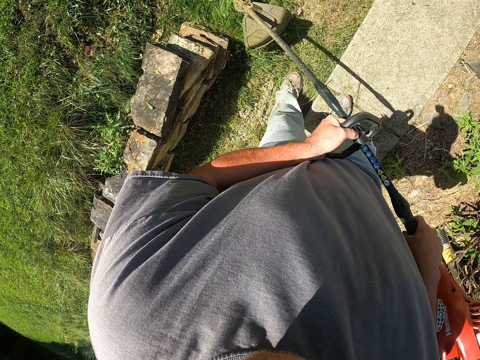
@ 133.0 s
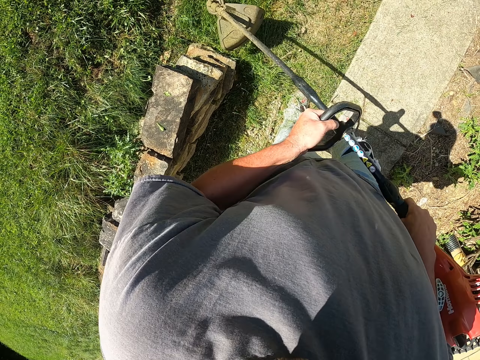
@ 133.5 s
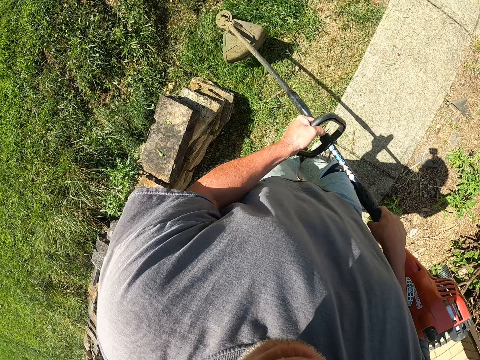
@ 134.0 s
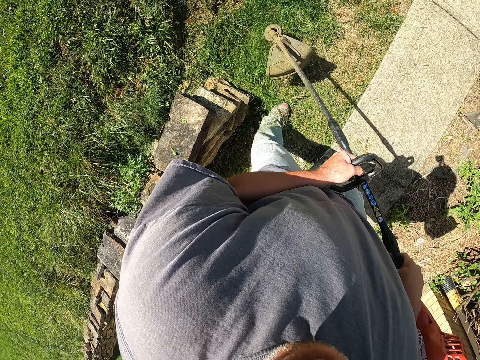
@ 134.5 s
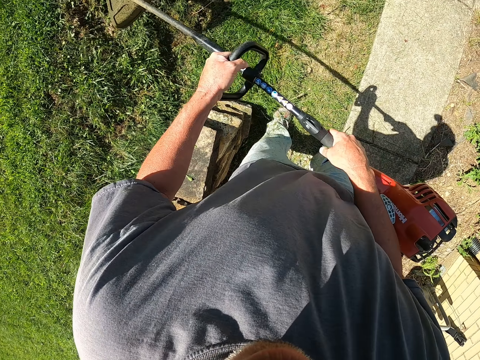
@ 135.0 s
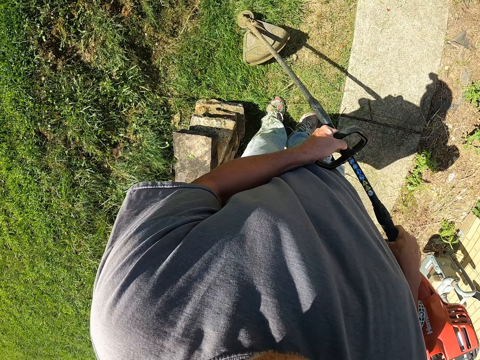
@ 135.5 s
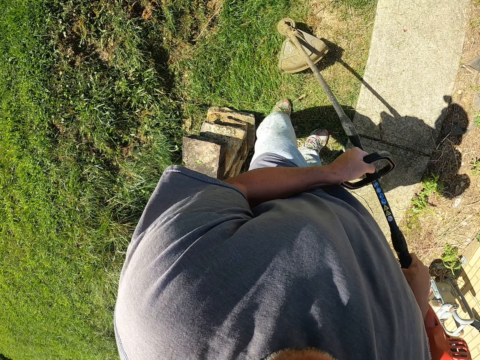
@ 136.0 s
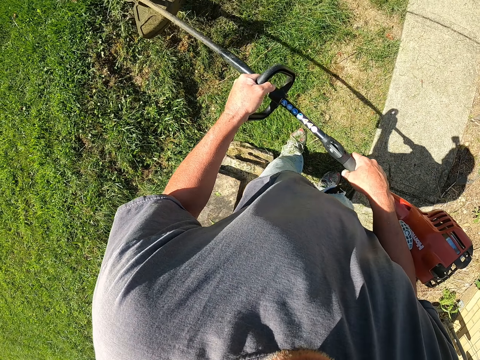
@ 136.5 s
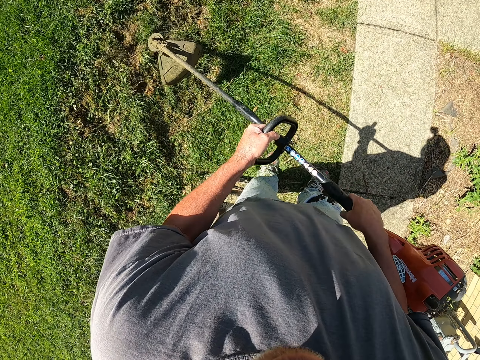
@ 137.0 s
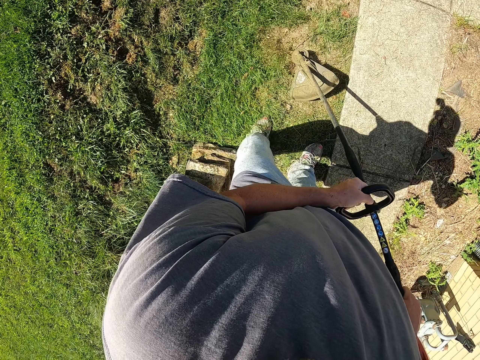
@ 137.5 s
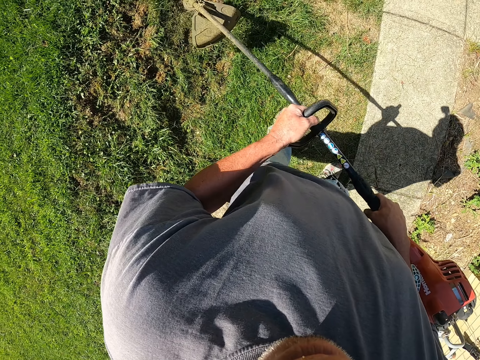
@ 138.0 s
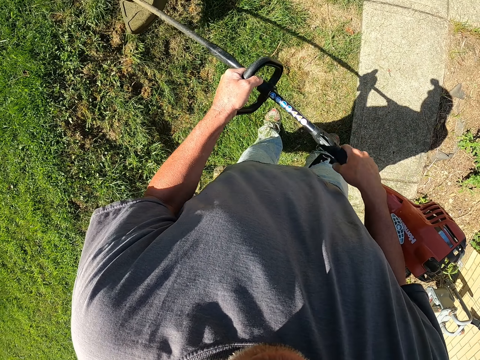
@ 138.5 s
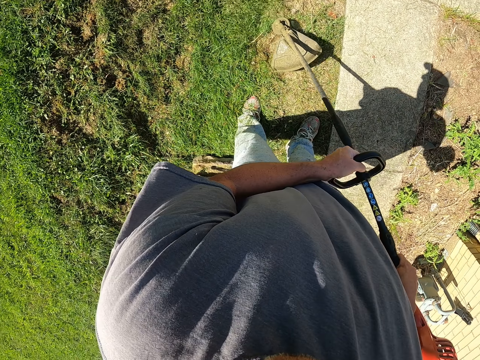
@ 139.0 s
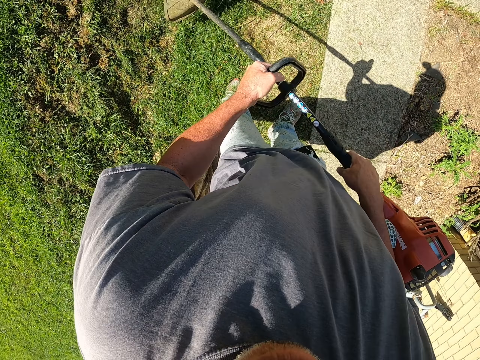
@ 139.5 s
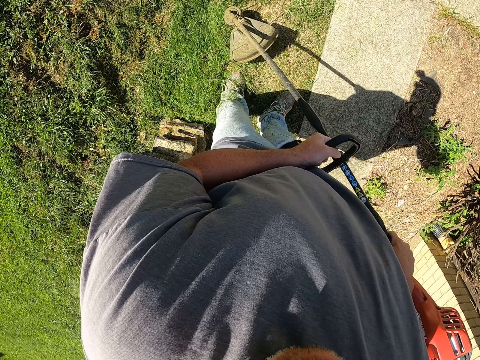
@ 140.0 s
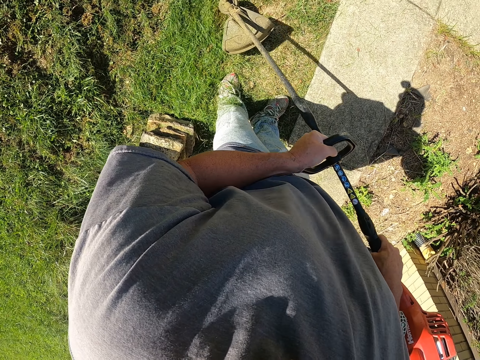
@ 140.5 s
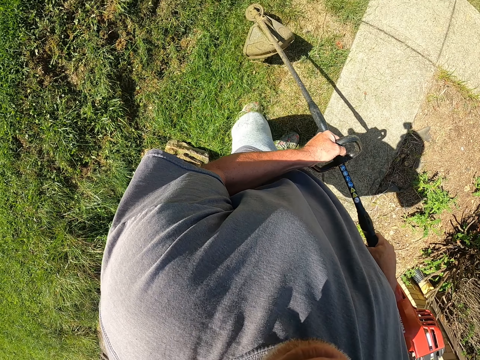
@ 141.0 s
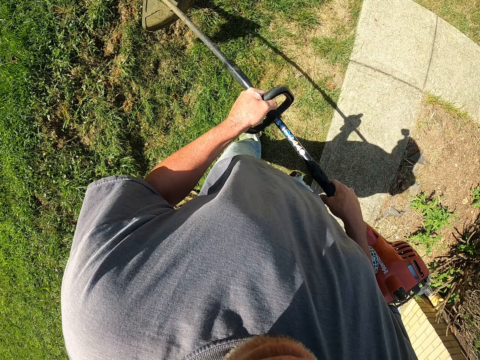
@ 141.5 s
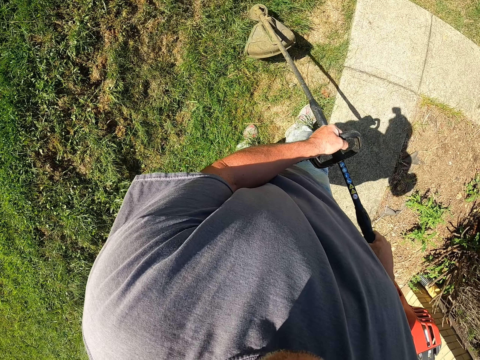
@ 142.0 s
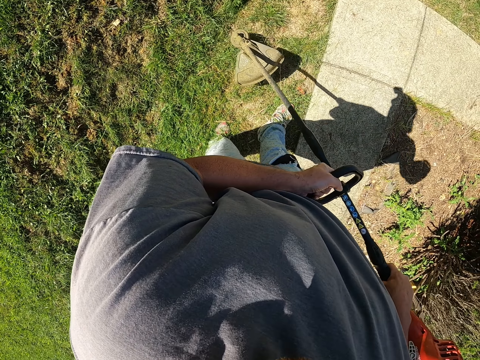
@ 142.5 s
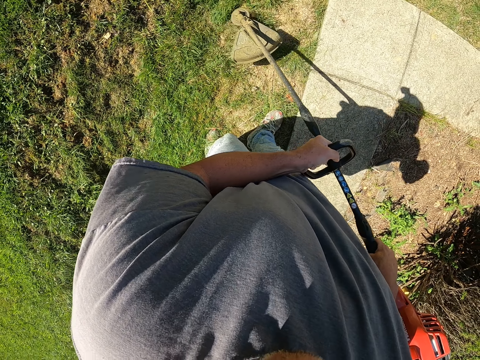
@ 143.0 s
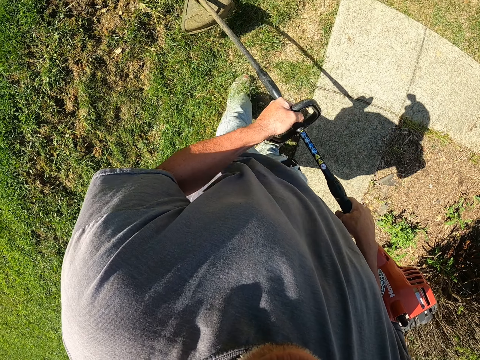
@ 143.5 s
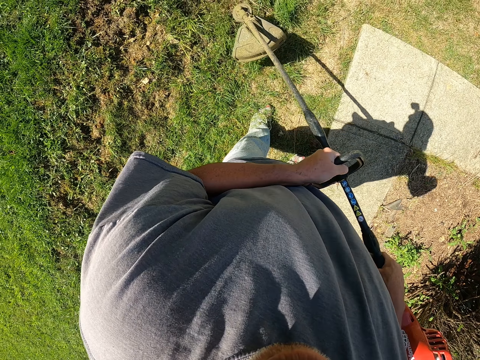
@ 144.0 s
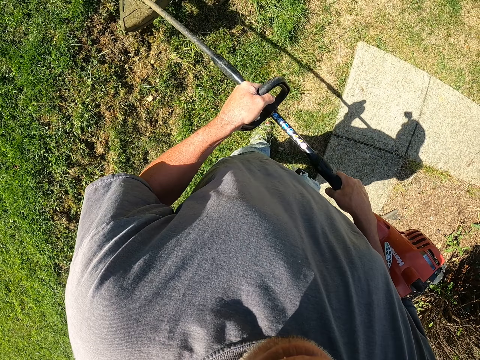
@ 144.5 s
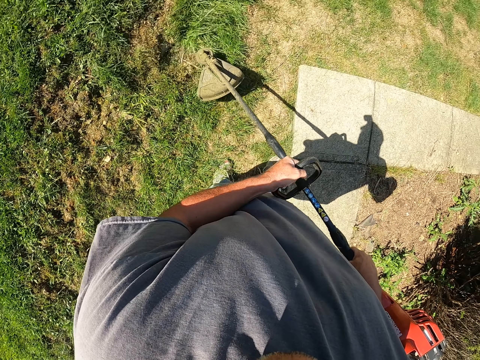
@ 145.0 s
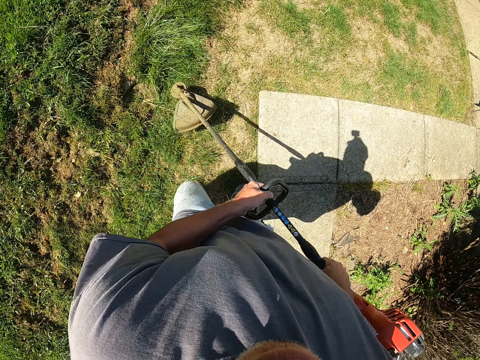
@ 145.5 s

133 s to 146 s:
The camera wearer cuts grass with a brush cutter repeatedly.

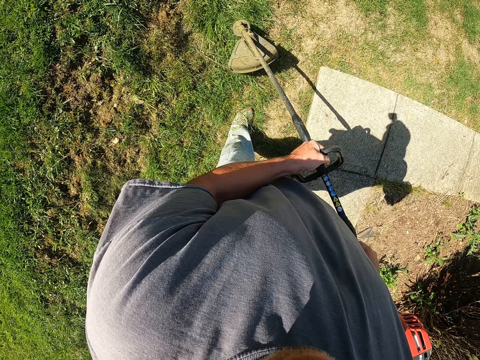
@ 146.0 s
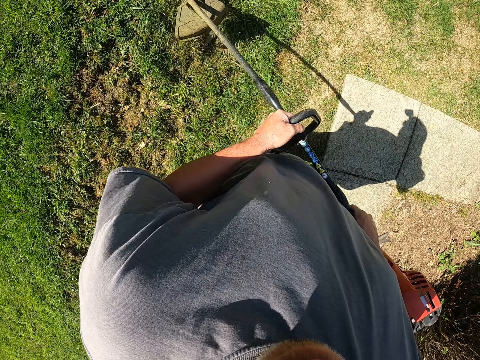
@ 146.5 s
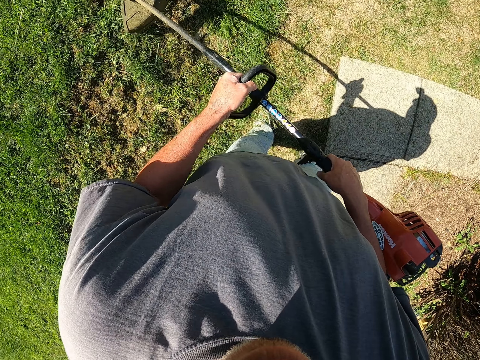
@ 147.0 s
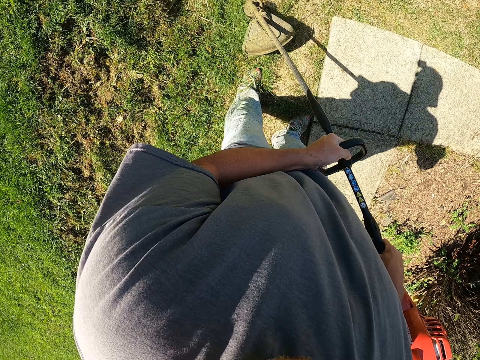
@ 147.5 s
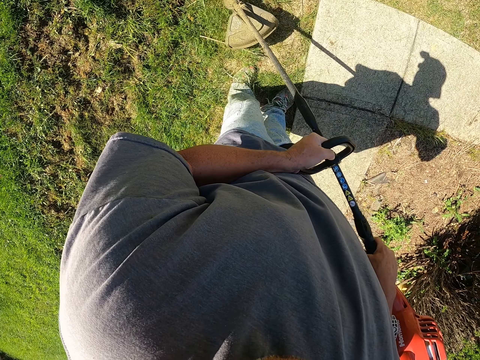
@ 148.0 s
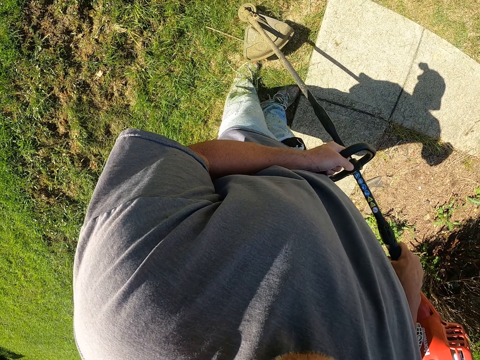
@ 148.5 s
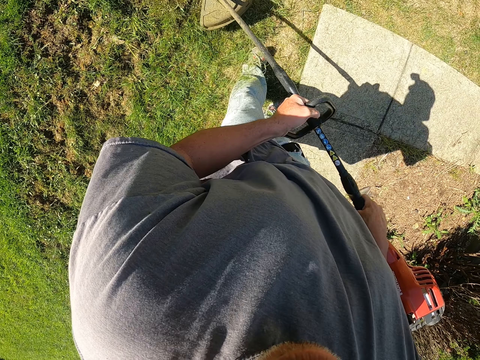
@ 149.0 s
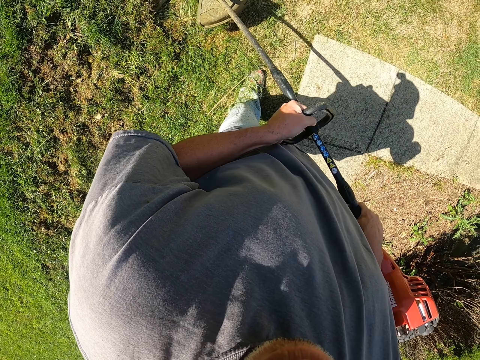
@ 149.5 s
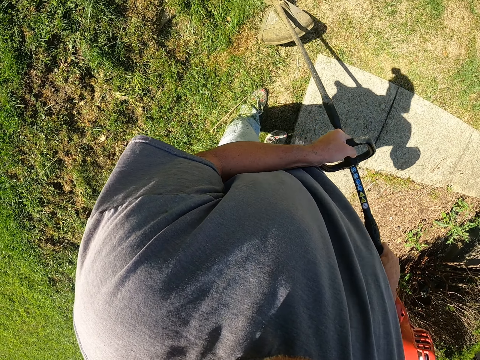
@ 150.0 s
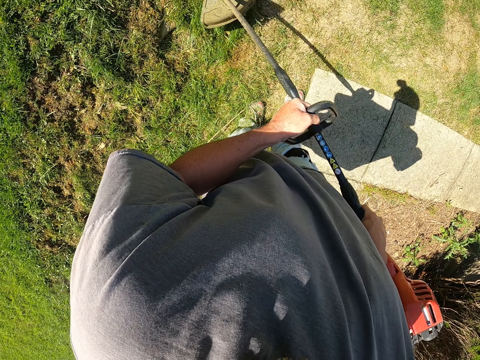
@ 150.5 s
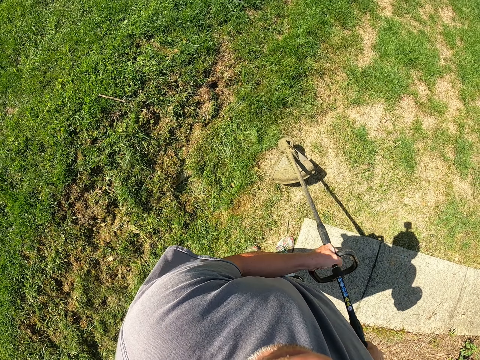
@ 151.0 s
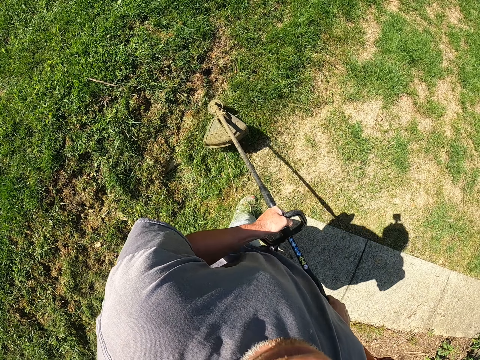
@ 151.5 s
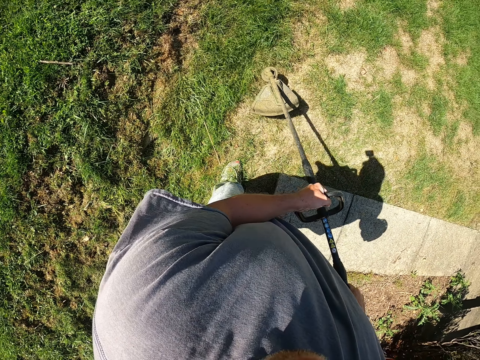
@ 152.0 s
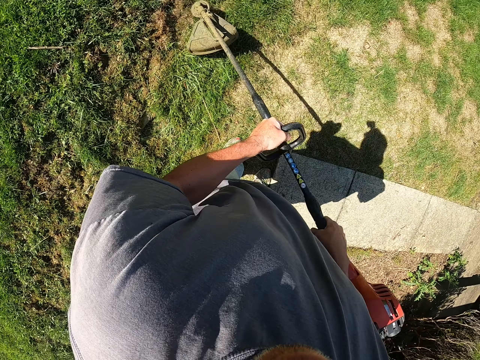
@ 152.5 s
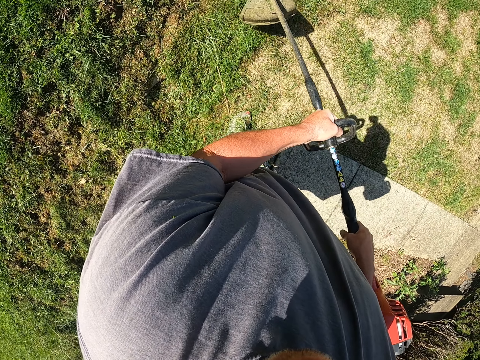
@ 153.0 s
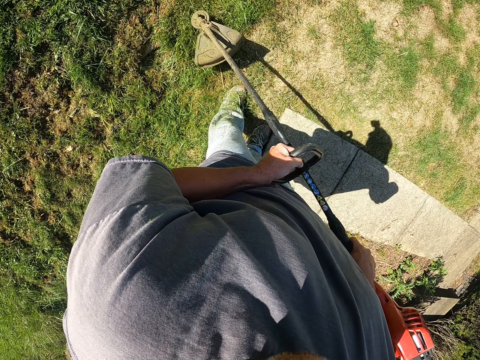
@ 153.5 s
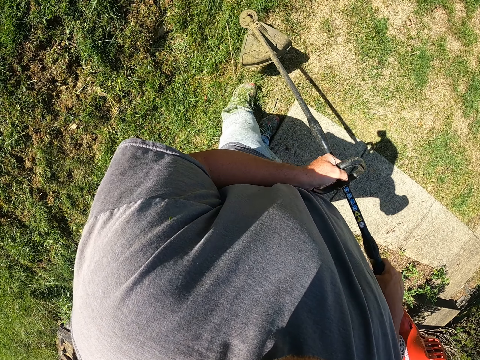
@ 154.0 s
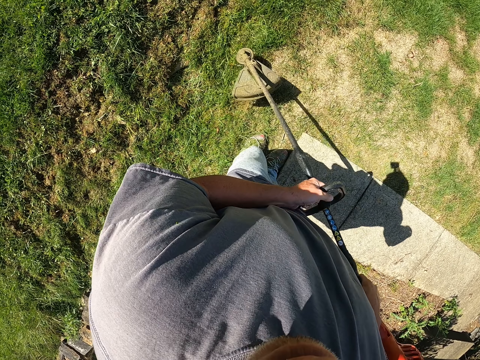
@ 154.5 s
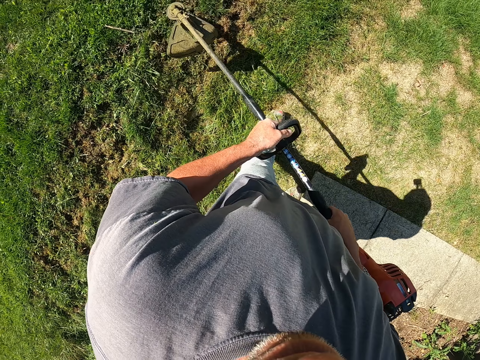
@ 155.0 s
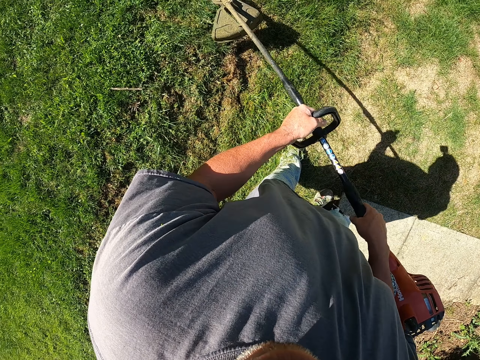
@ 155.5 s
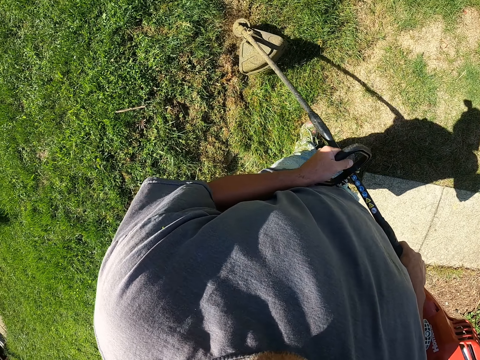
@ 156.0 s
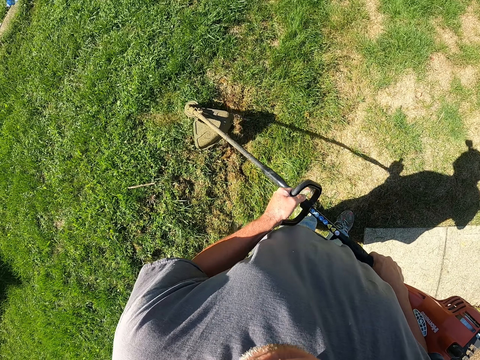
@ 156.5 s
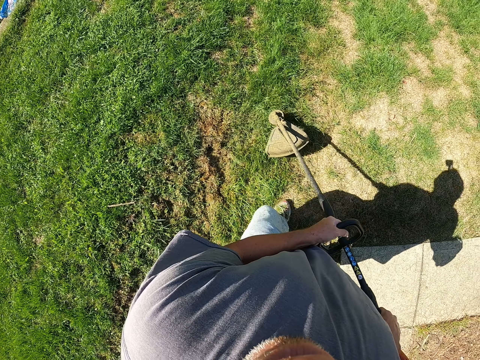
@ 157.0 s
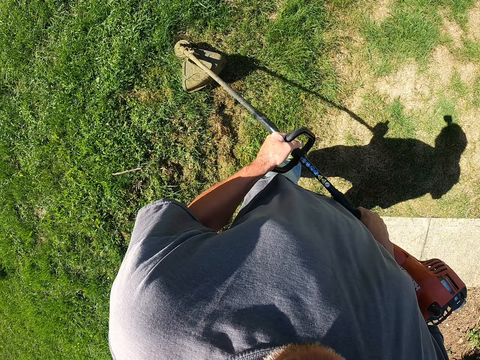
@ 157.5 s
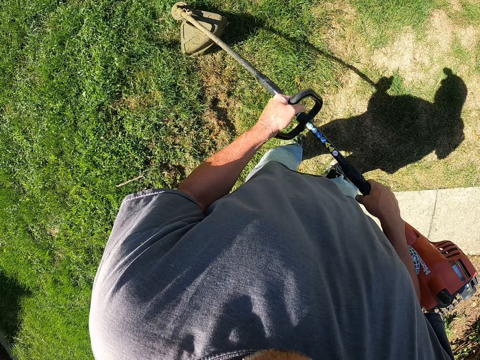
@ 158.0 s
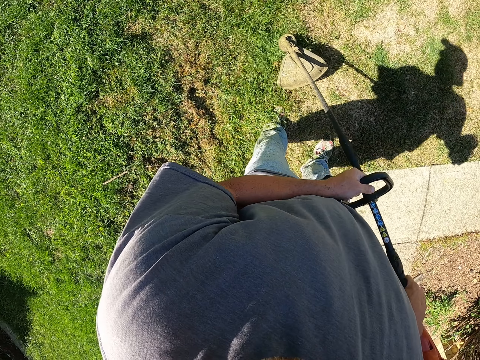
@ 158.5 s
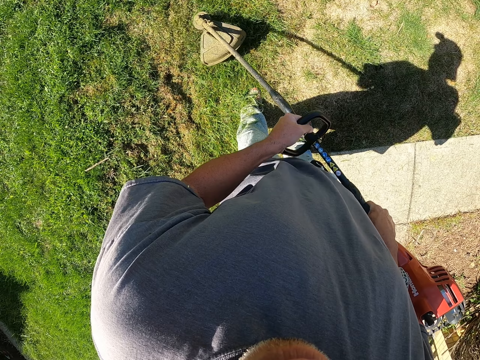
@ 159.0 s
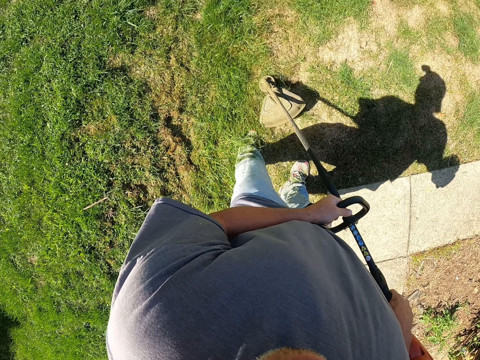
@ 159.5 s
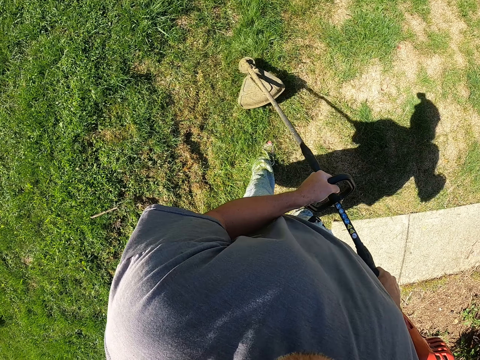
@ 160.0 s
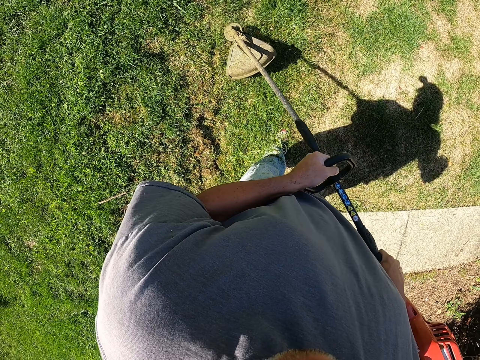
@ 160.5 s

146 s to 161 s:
The camera wearer cuts grass with a brush cutter repeatedly.
